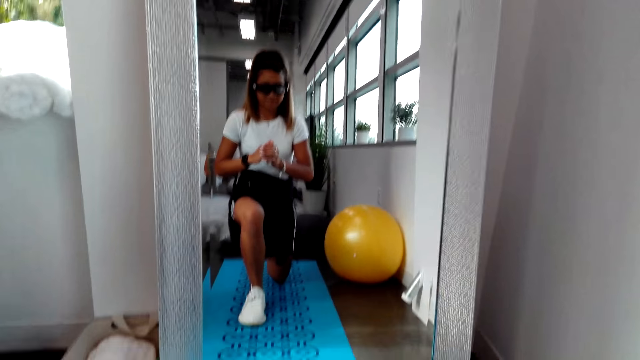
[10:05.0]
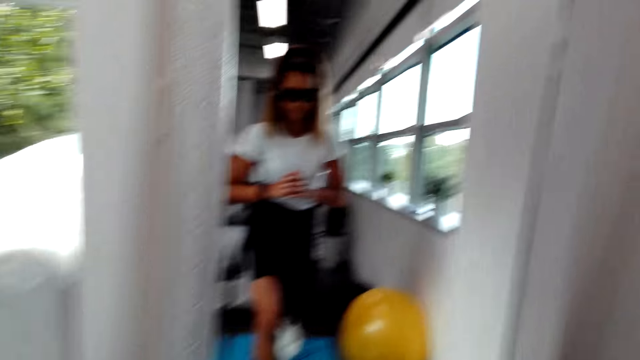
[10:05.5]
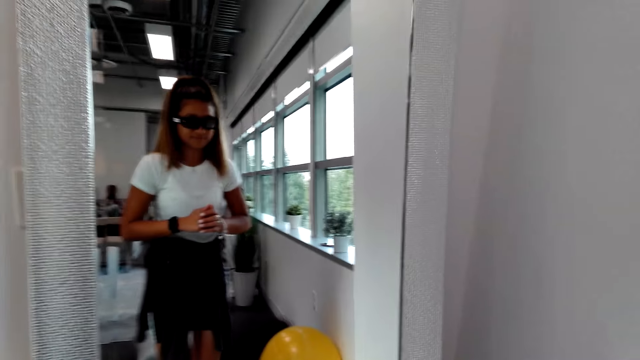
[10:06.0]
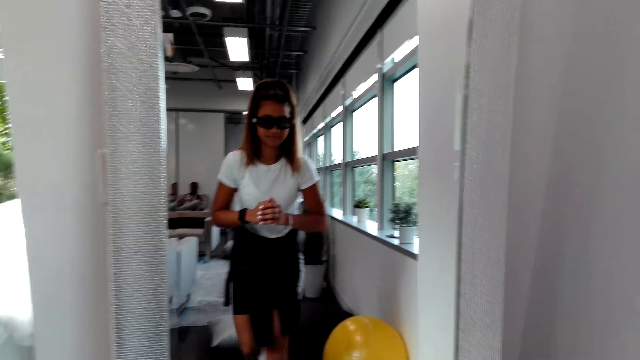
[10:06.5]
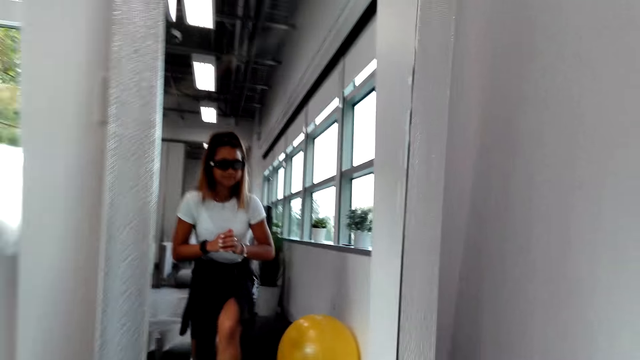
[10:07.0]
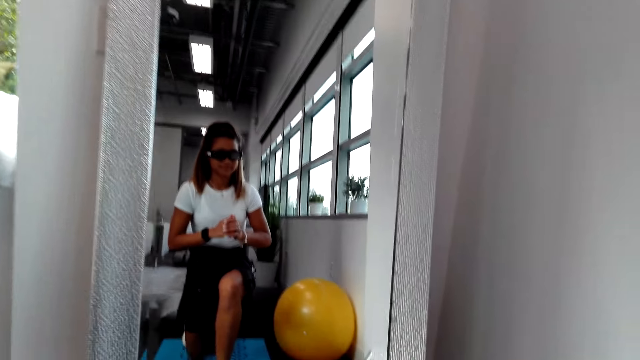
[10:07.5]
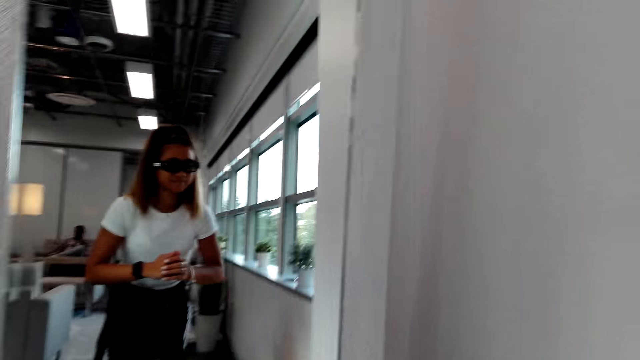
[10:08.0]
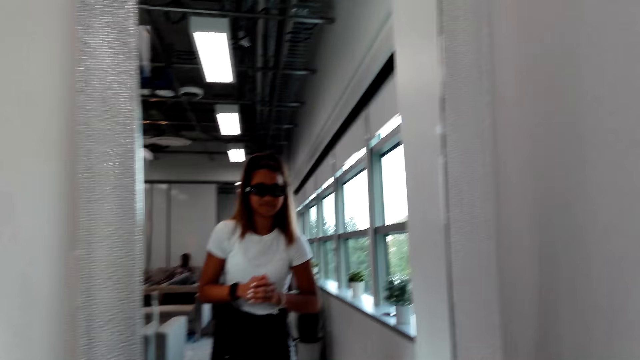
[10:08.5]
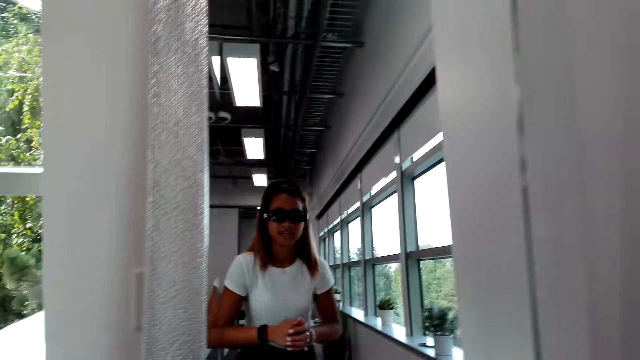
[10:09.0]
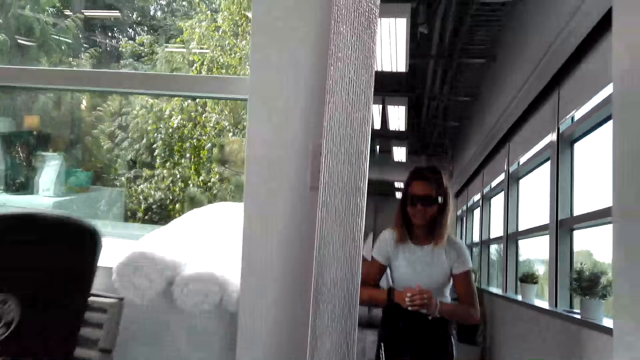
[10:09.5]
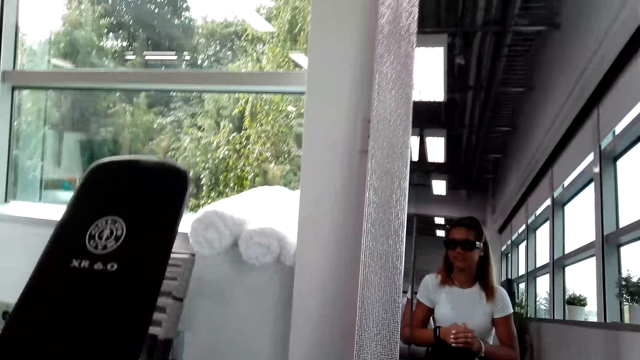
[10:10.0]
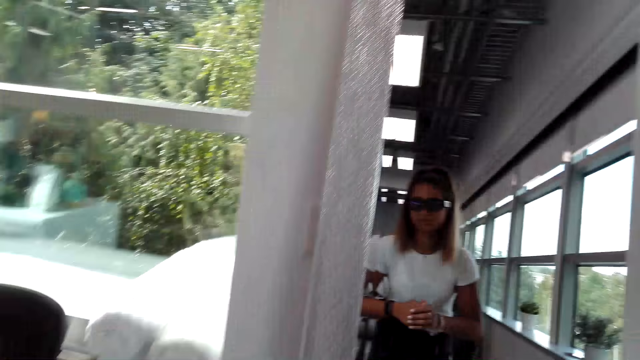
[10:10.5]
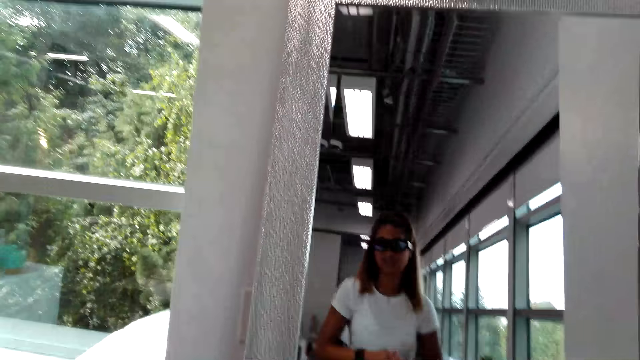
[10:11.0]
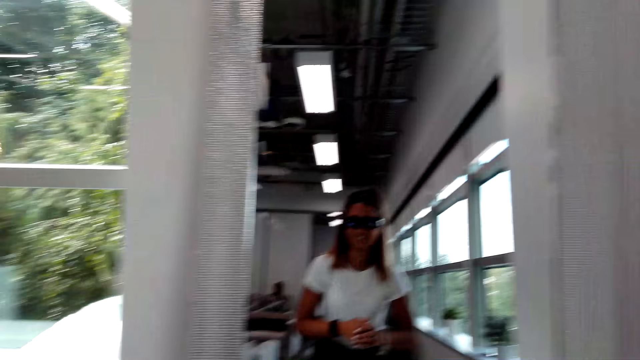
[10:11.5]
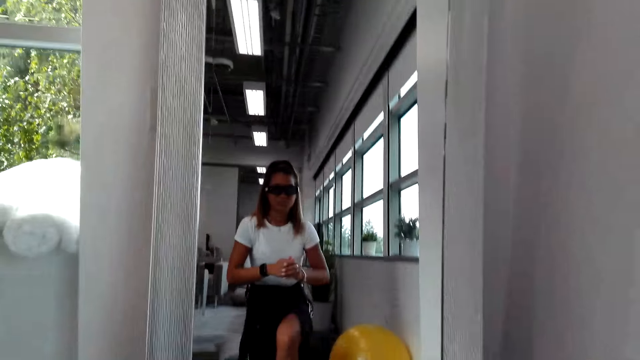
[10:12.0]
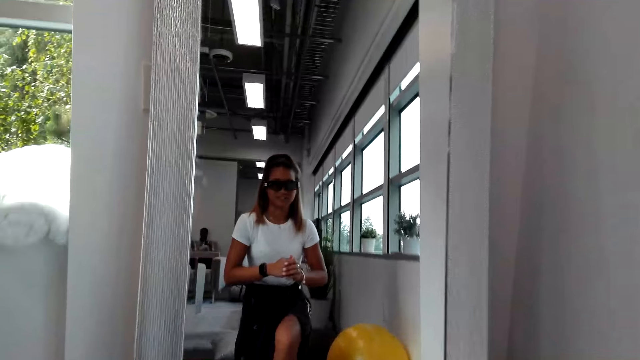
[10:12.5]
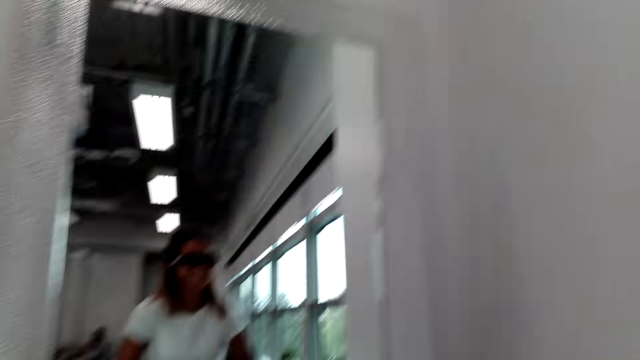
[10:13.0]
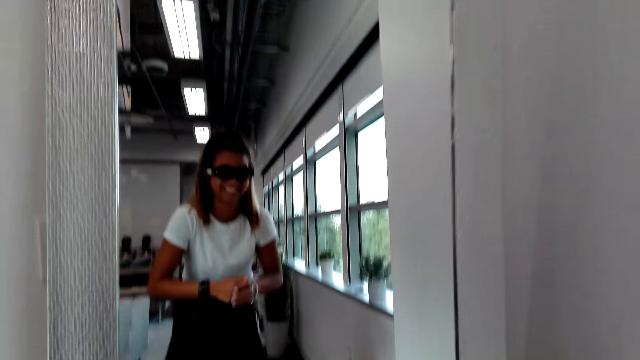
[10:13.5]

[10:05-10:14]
A woman stretches the legs. The camera wearer converses with the woman.

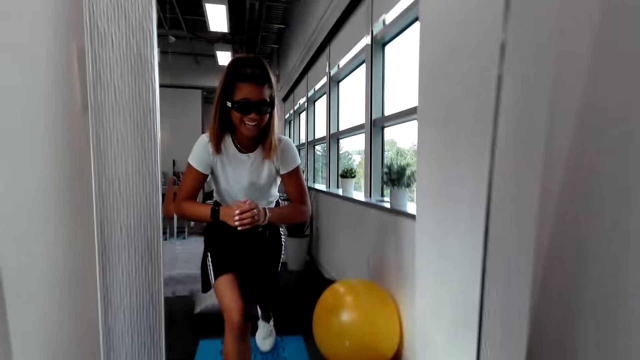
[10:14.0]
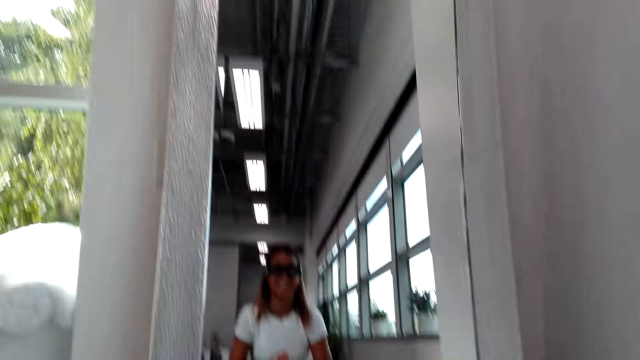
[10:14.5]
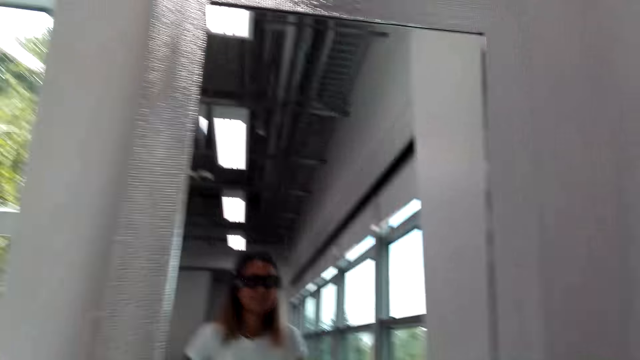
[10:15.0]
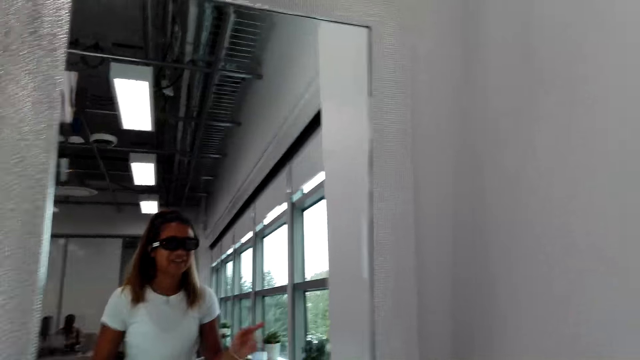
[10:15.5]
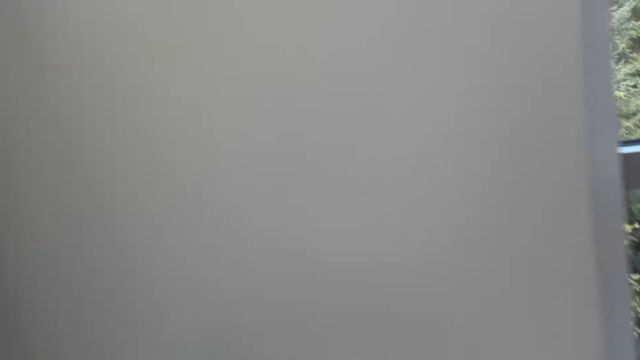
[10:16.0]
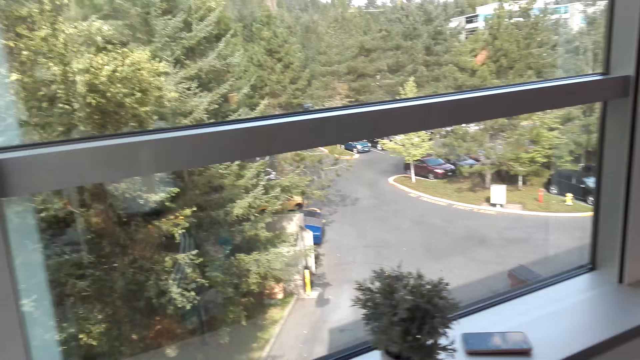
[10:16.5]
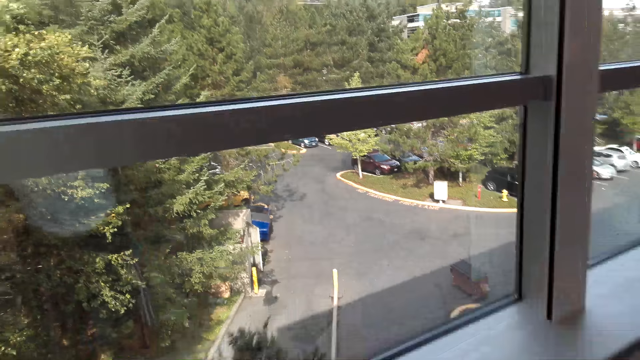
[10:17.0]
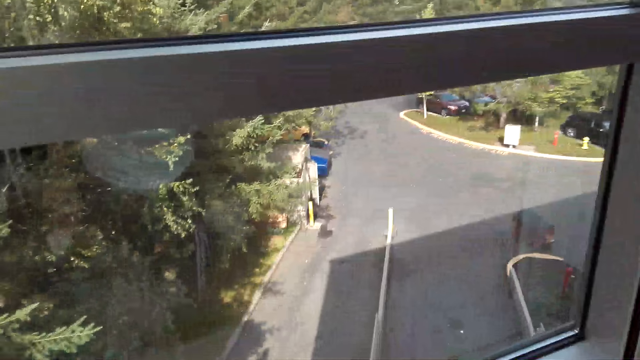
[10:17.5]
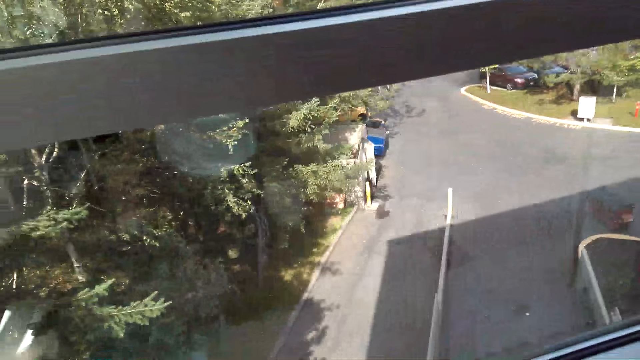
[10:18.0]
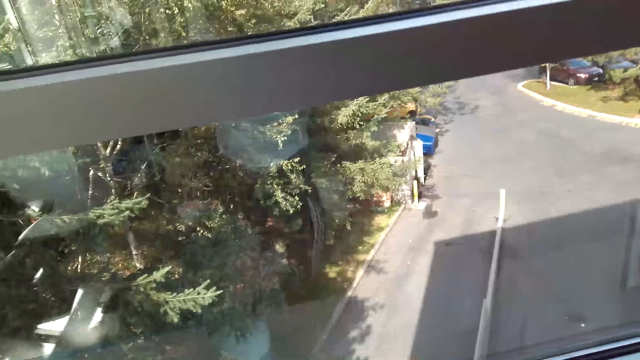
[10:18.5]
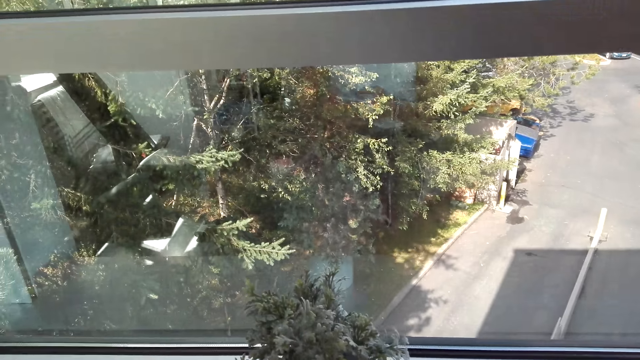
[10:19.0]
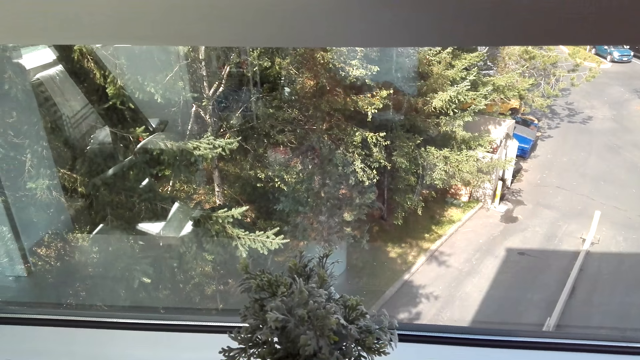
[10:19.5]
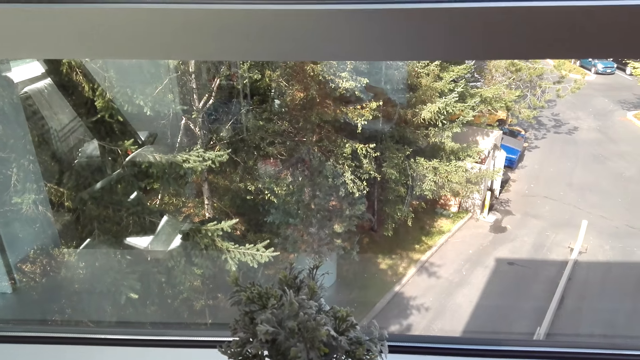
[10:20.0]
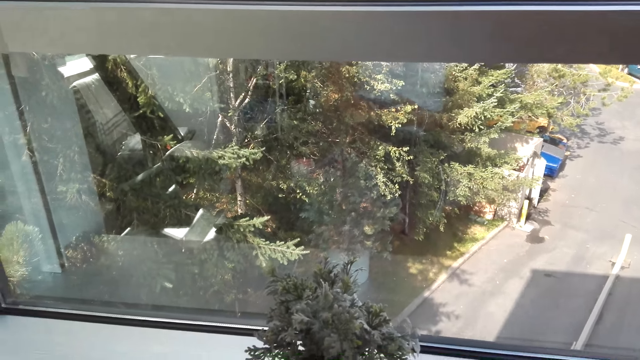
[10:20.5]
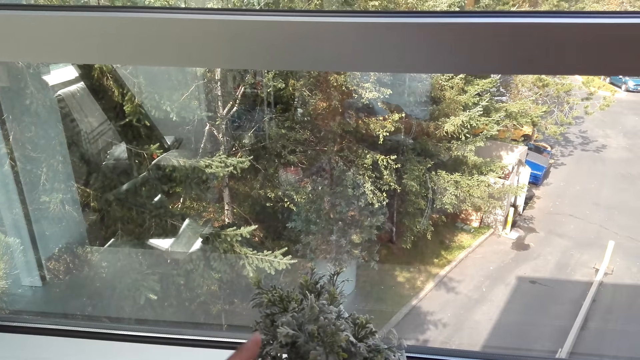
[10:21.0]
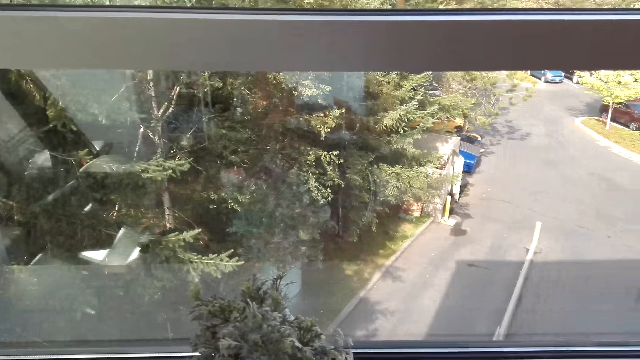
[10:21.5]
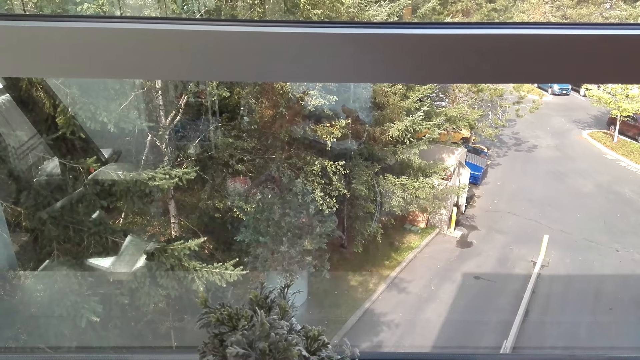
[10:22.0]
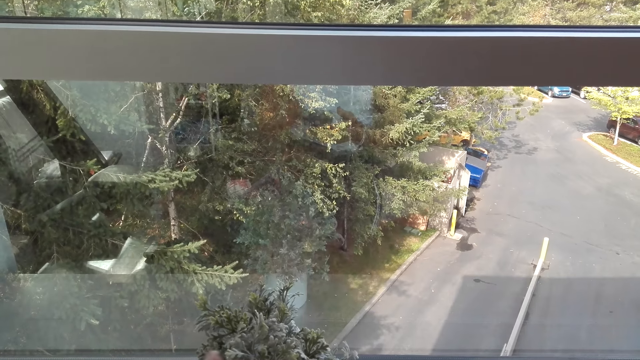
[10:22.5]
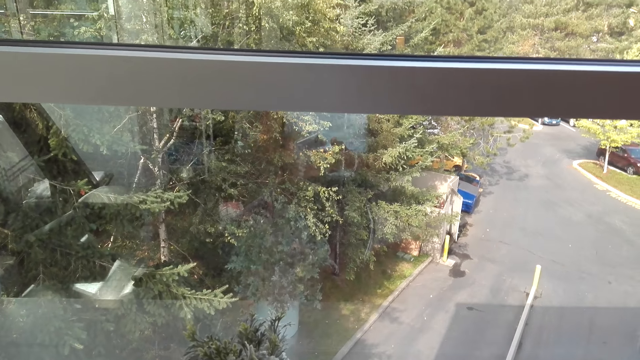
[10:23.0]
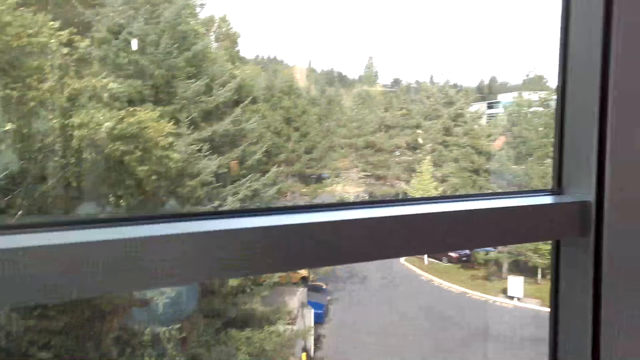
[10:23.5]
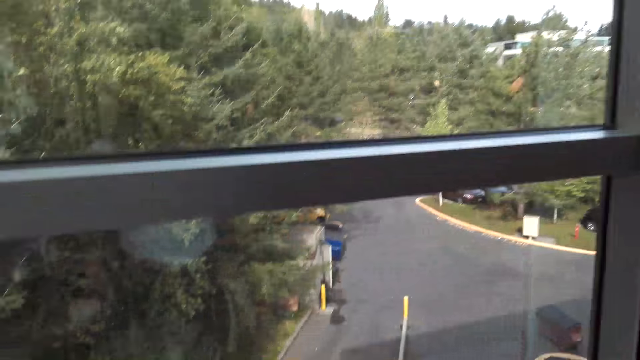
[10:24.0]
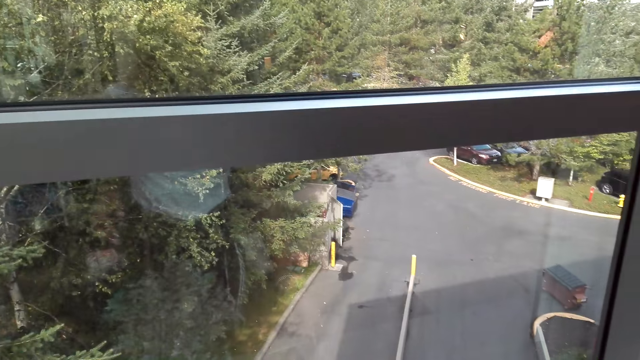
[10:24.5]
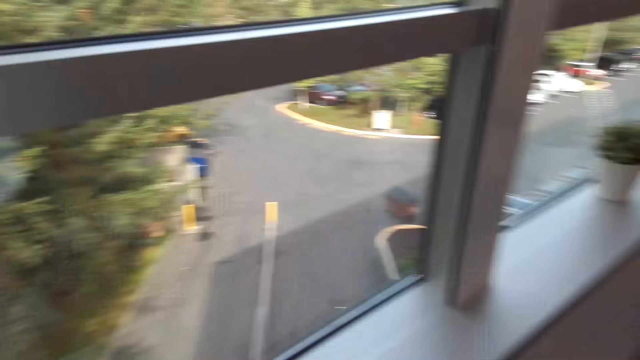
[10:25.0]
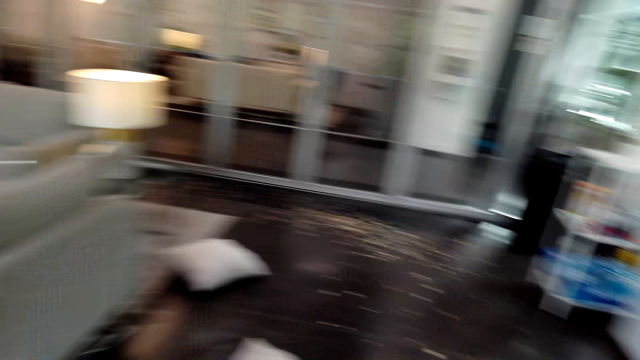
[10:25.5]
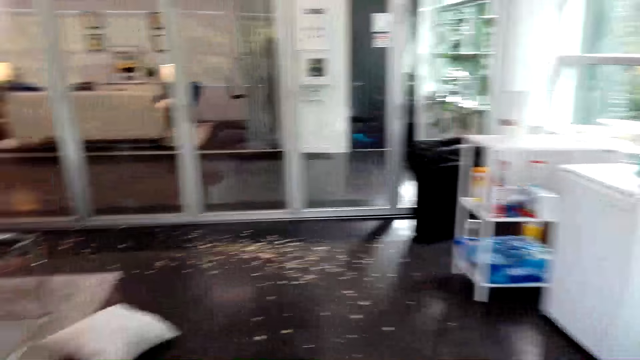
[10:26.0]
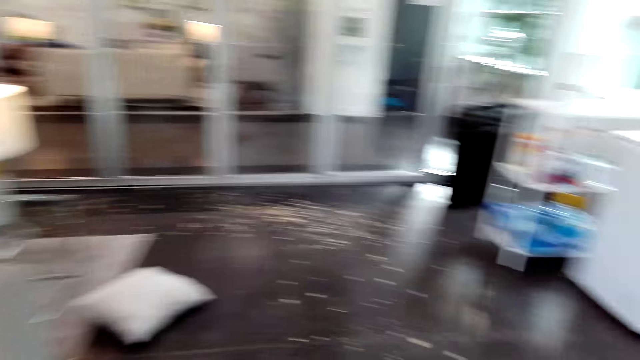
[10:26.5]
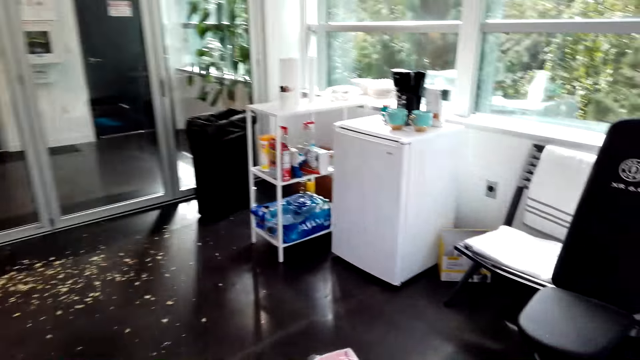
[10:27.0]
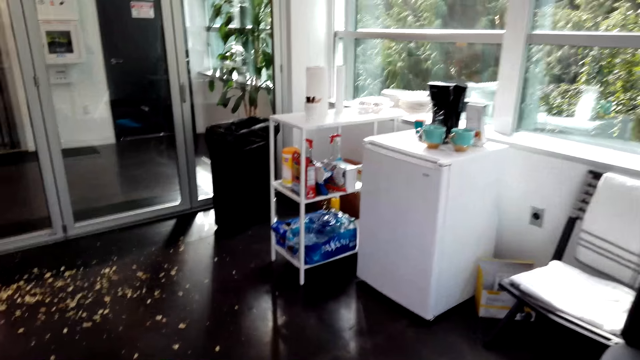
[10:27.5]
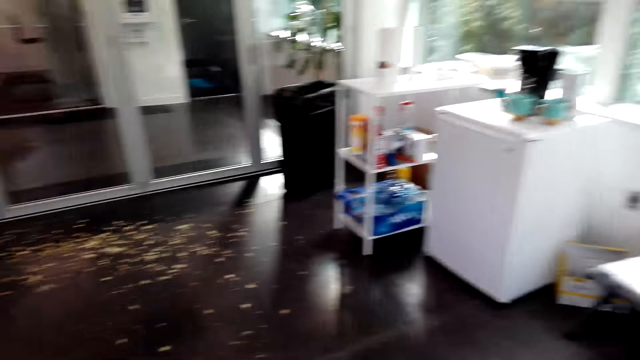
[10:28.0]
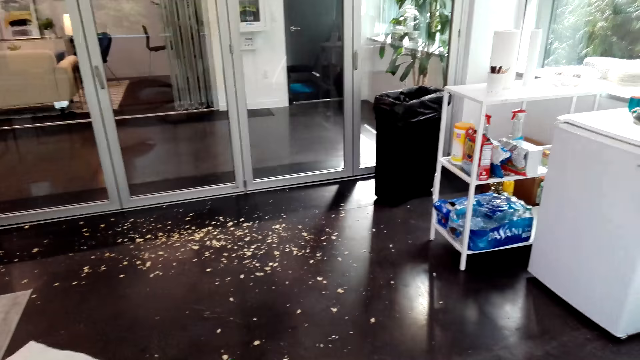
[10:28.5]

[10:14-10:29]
The camera wearer looks through the window. They walk around the room. They stare around in the room.
